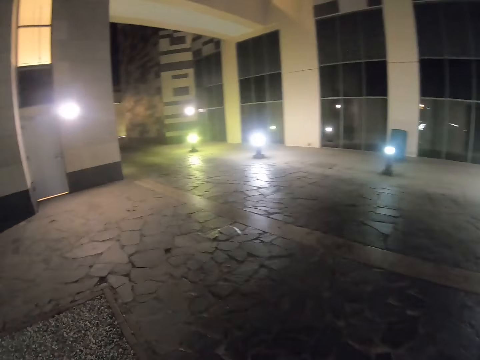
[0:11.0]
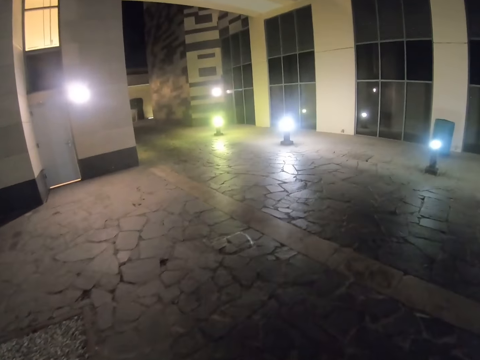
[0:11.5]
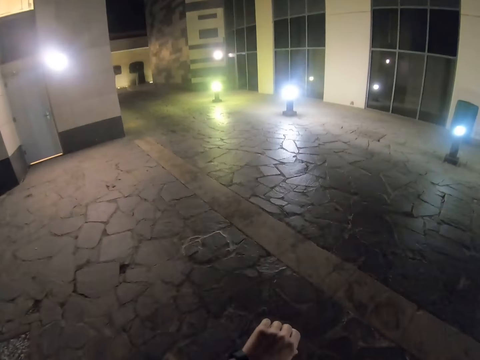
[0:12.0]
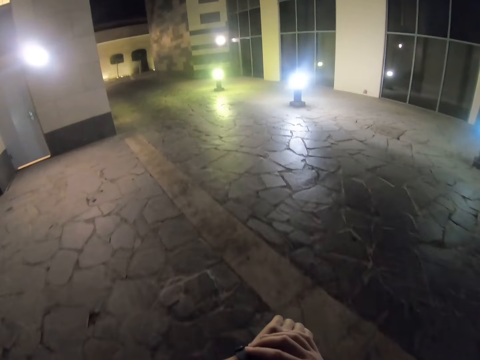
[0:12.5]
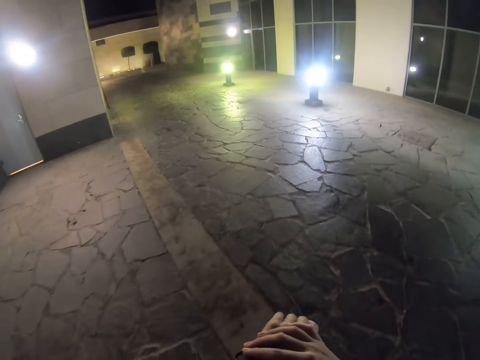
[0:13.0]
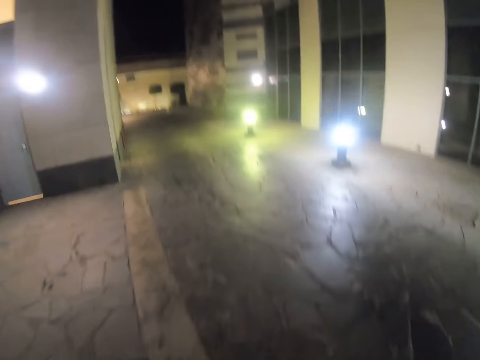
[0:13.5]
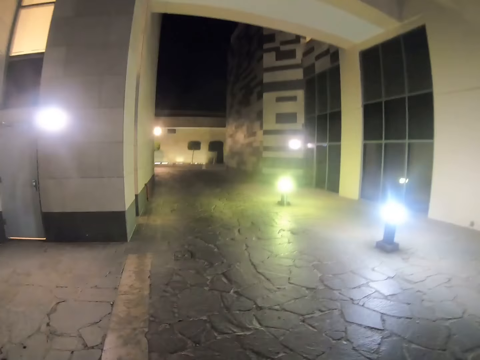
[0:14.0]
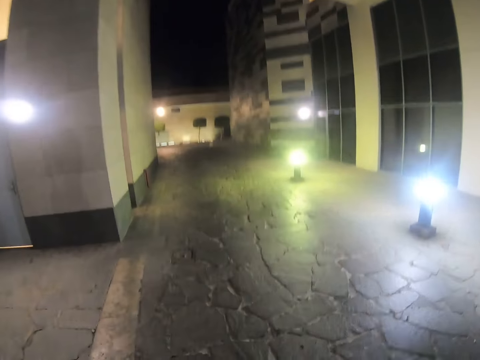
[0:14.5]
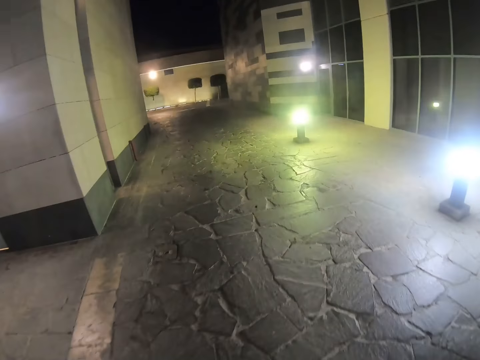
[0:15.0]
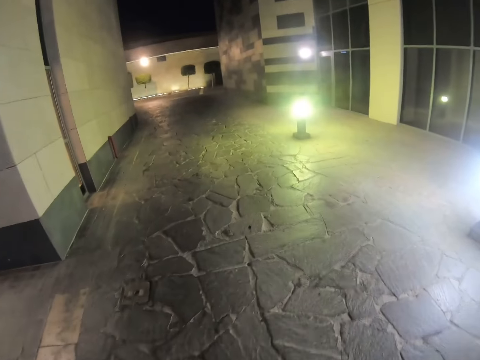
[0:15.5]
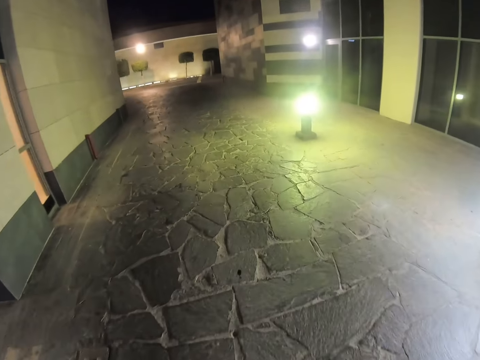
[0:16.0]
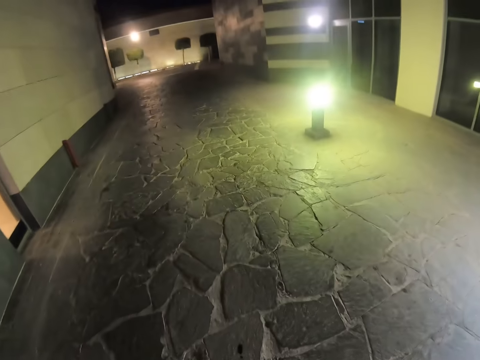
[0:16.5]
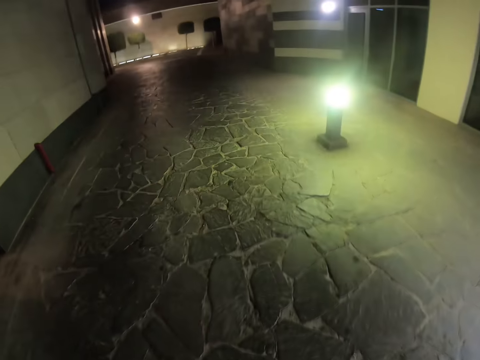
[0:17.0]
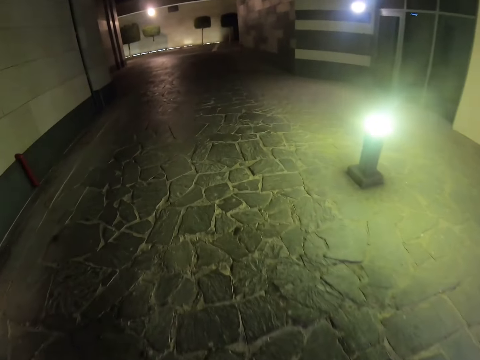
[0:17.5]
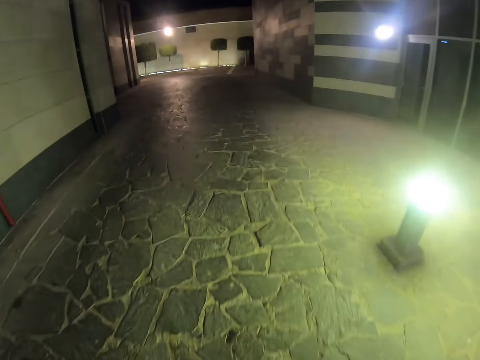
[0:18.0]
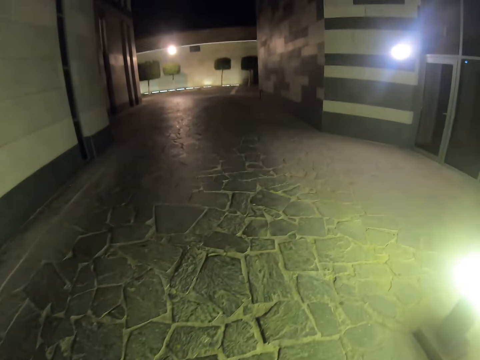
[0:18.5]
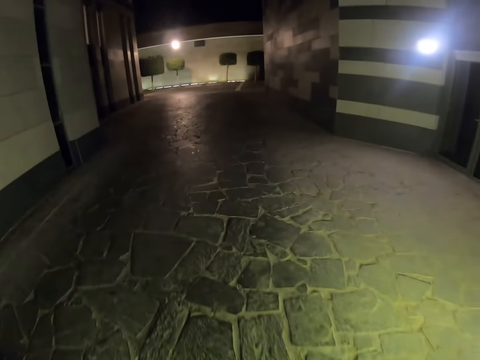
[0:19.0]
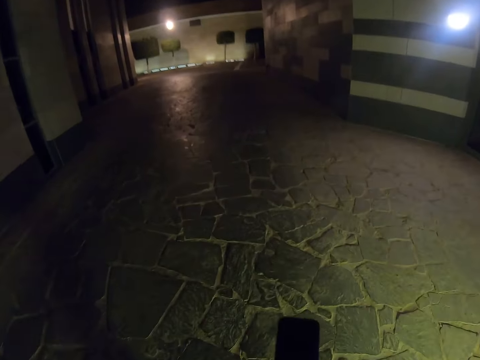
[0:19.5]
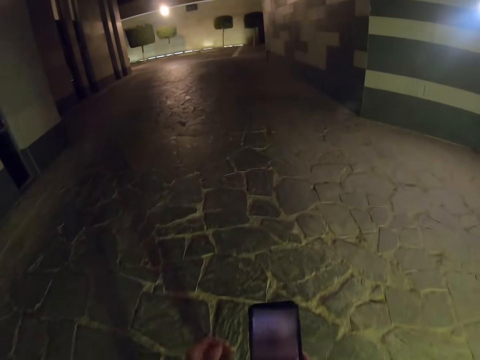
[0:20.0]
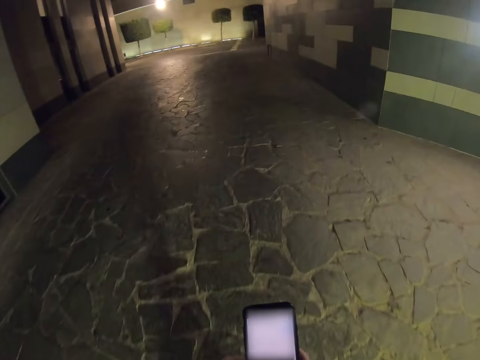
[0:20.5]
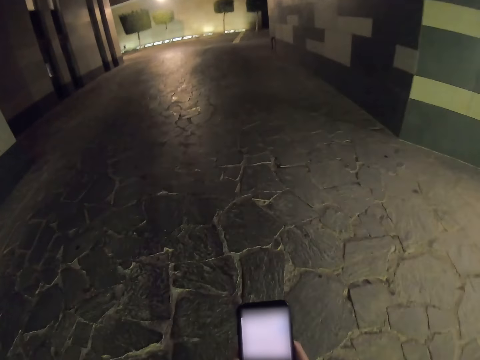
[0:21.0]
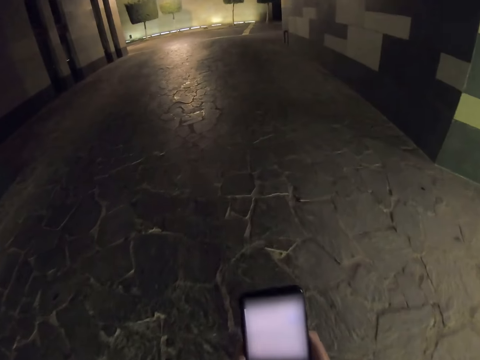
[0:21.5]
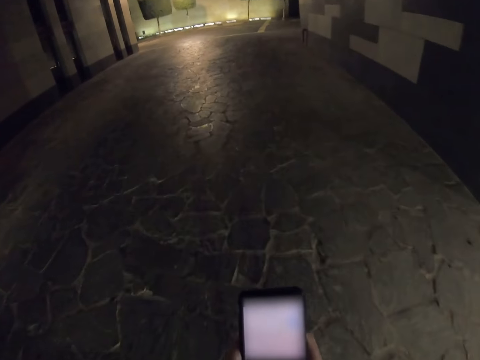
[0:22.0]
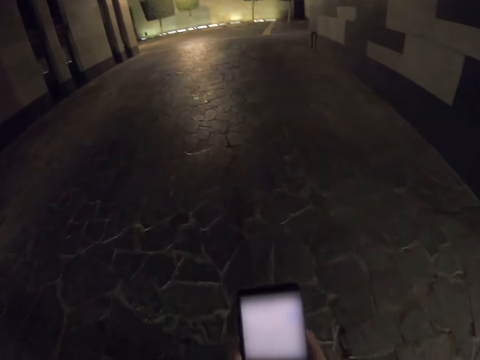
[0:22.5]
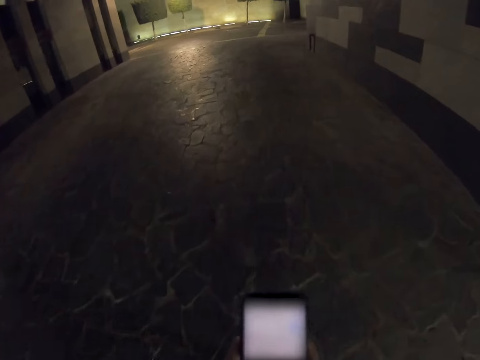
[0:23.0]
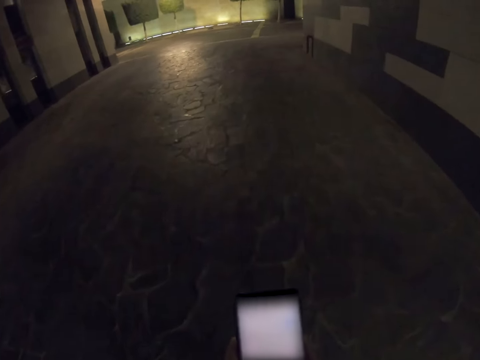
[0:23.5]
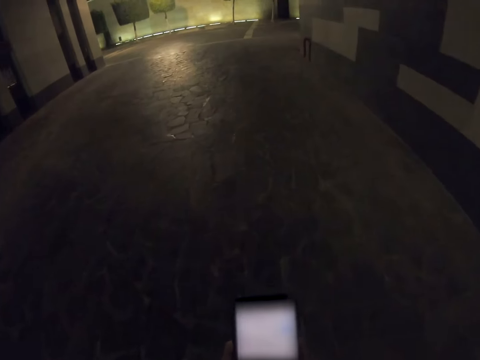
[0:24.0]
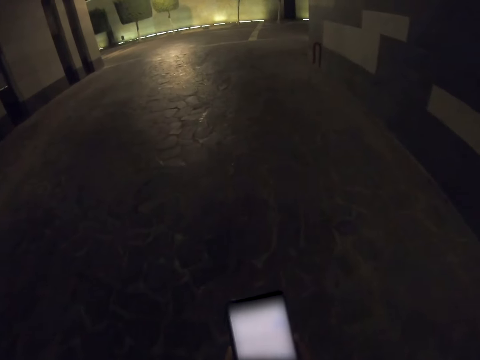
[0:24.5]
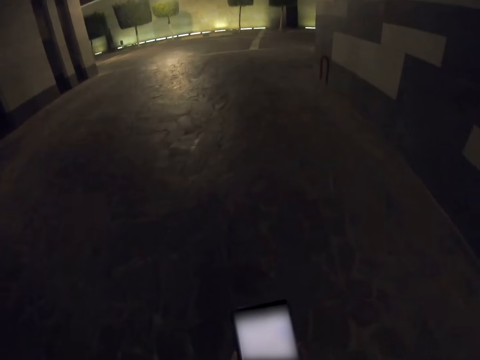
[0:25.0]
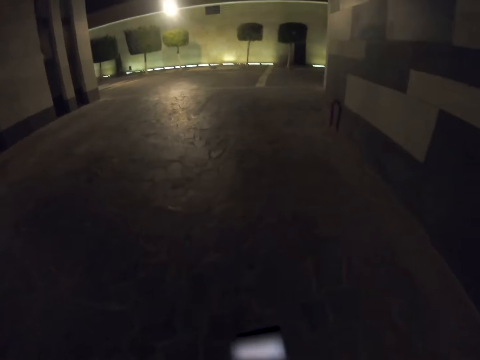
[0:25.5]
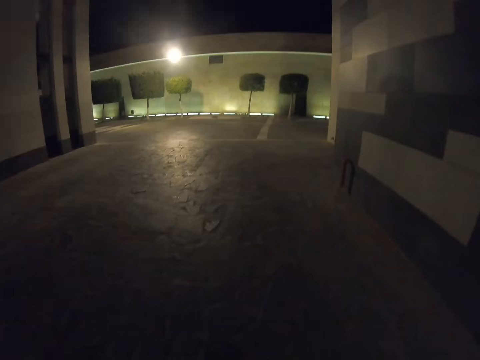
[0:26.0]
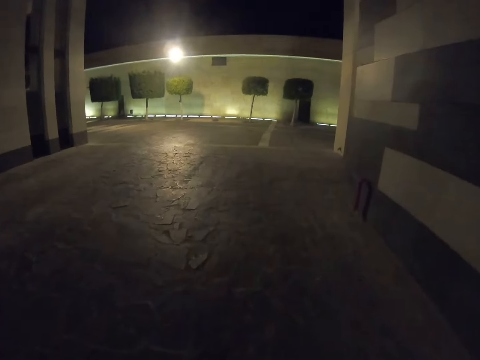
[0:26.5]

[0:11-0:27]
The camera wearer touches a watch. They hold a phone. They look around. They walk on the road. They use the phone.

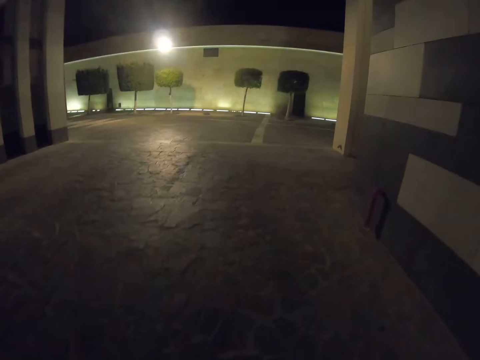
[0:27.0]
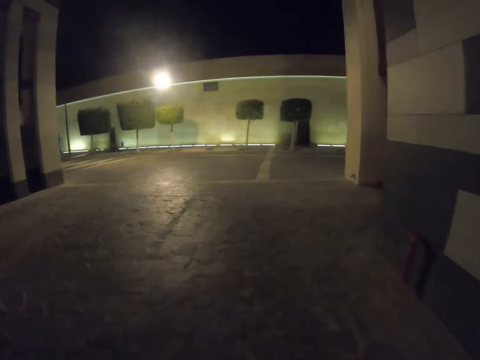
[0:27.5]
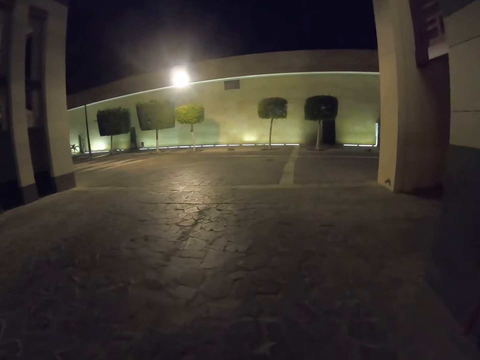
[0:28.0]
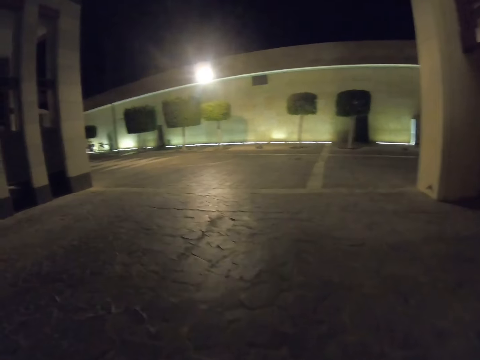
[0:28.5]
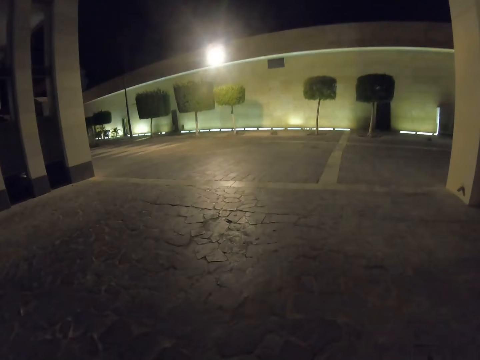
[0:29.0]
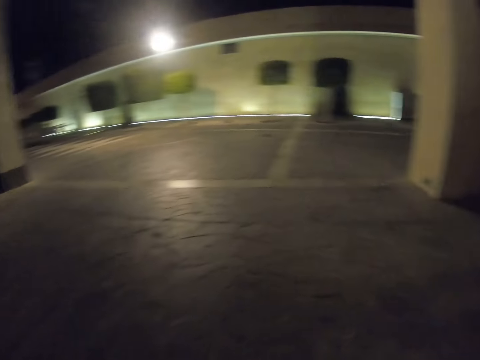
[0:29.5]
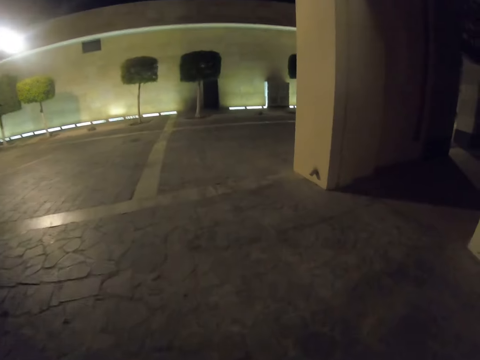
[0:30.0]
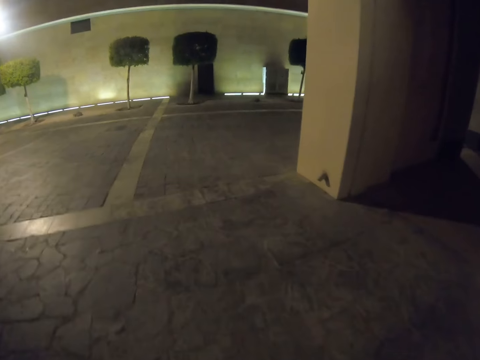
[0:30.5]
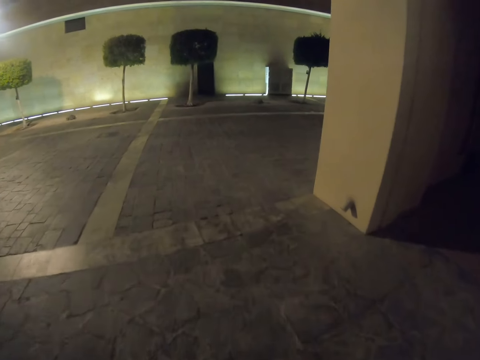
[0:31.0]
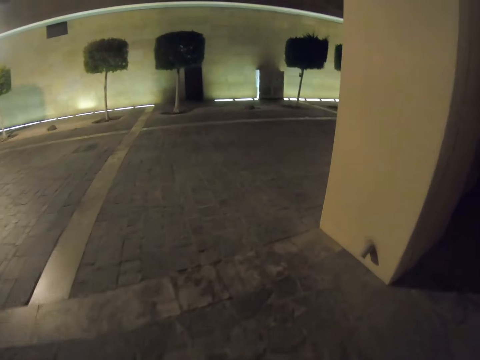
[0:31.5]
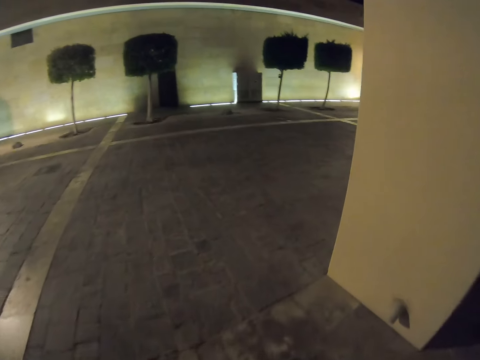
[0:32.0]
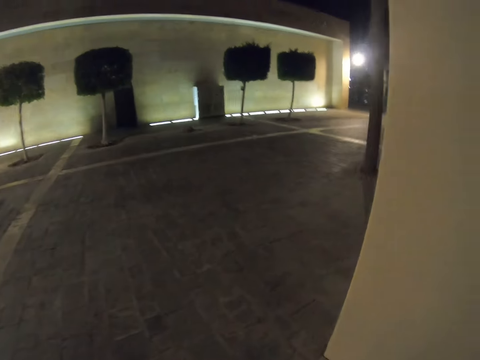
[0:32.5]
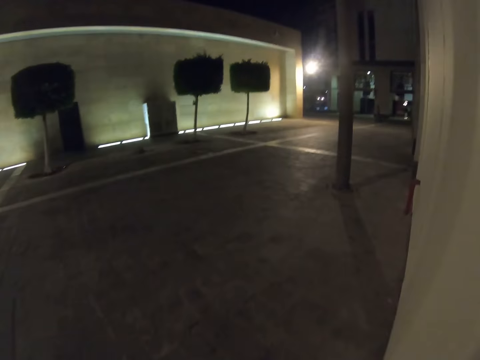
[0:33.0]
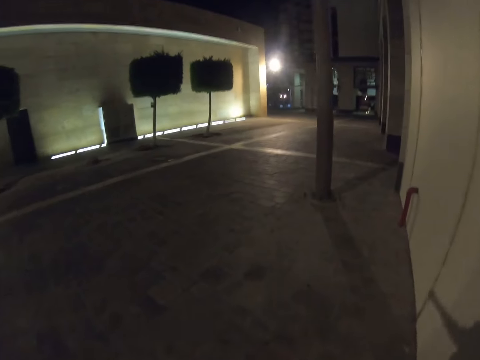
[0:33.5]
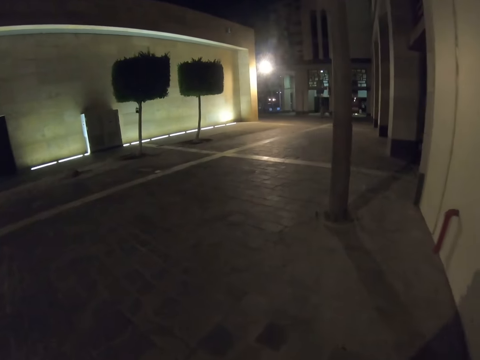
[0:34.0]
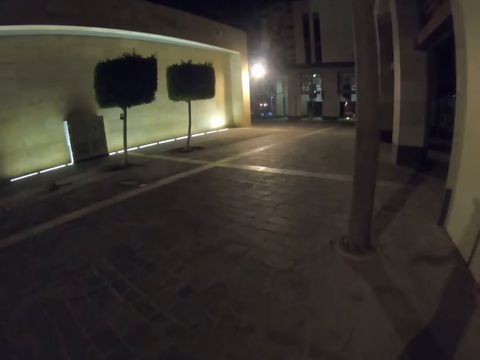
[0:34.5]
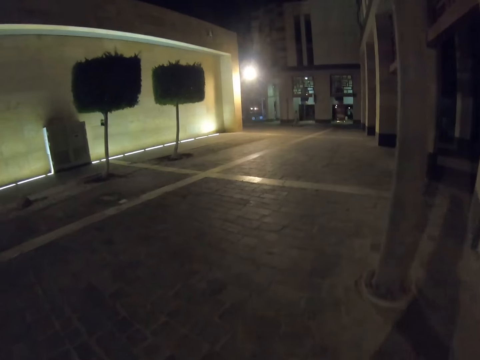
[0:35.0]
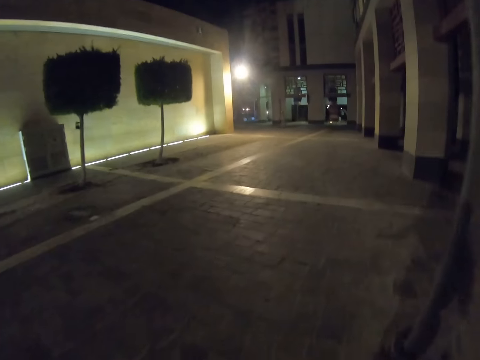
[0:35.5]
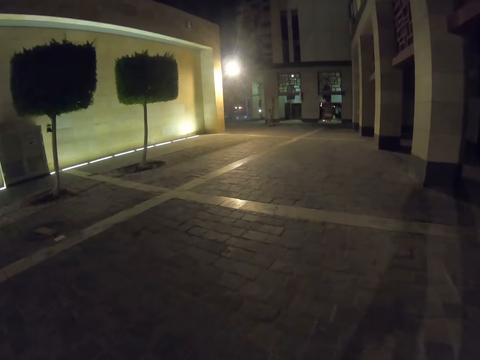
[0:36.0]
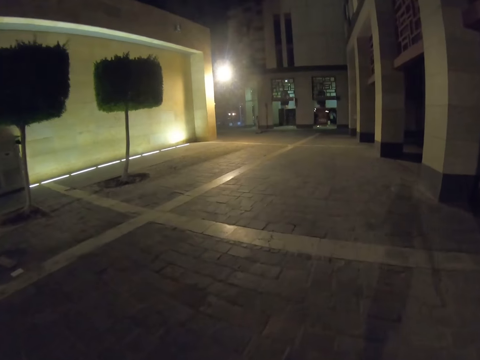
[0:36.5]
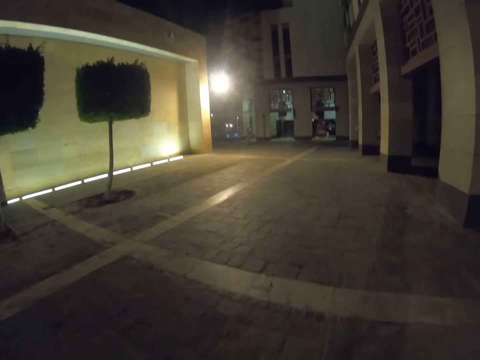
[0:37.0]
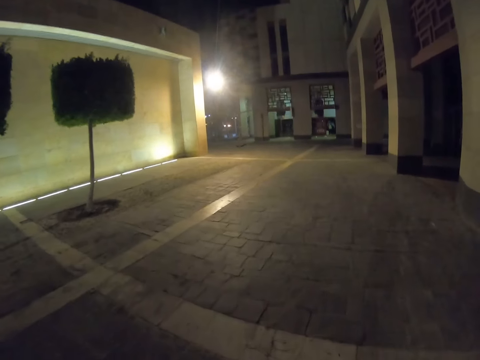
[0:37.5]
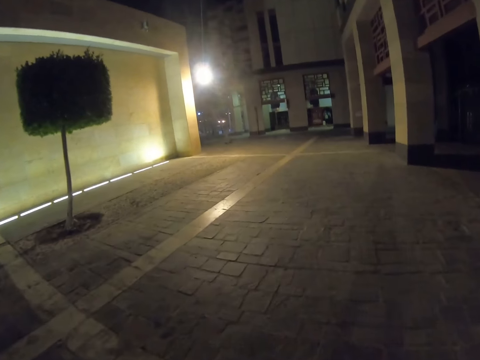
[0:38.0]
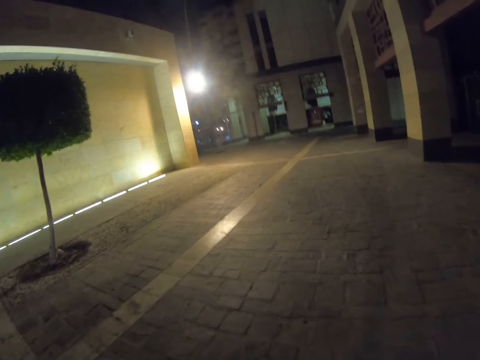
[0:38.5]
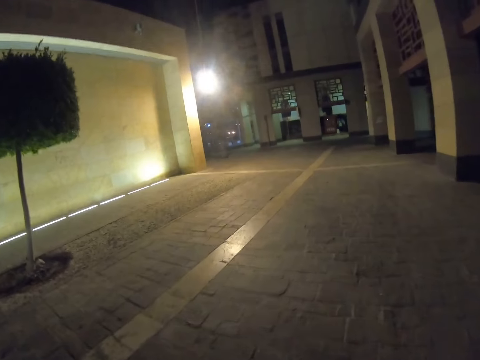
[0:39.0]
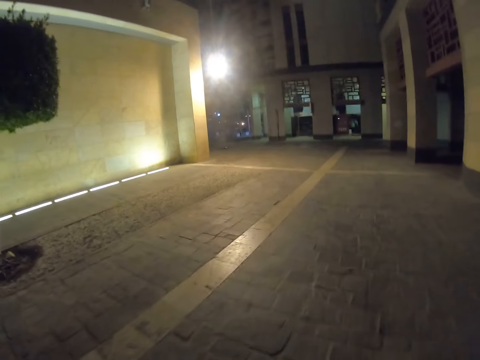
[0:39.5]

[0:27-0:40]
The camera wearer walks on the road.
